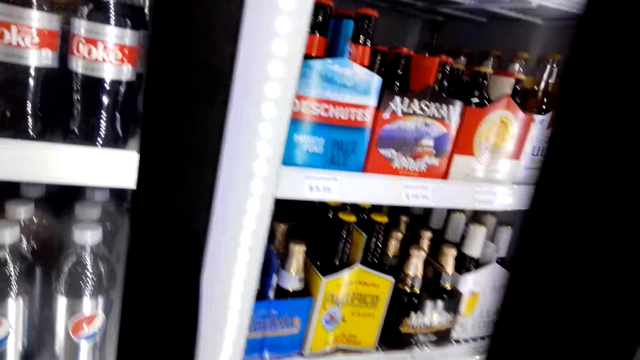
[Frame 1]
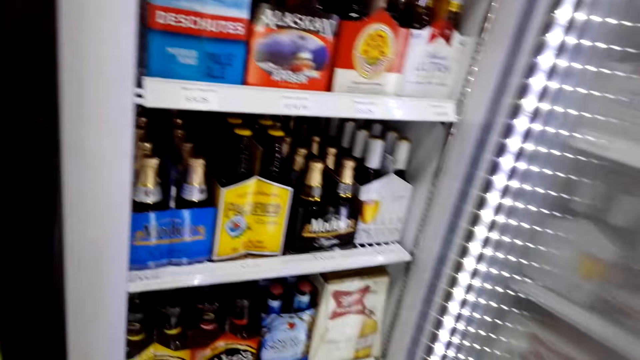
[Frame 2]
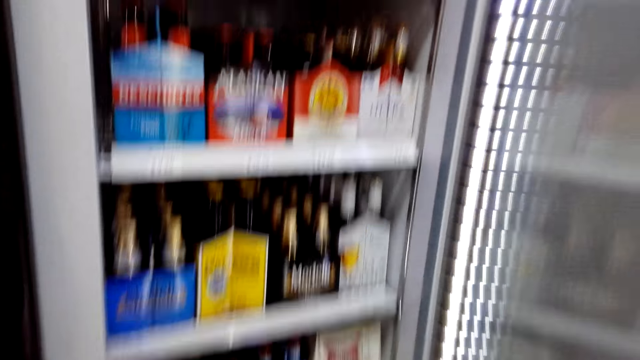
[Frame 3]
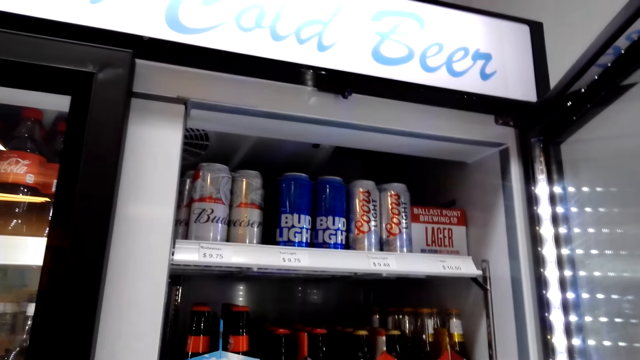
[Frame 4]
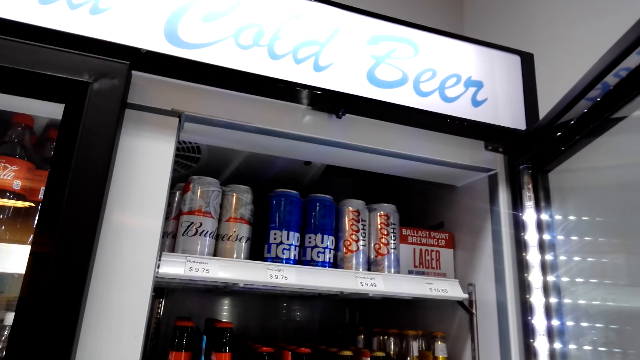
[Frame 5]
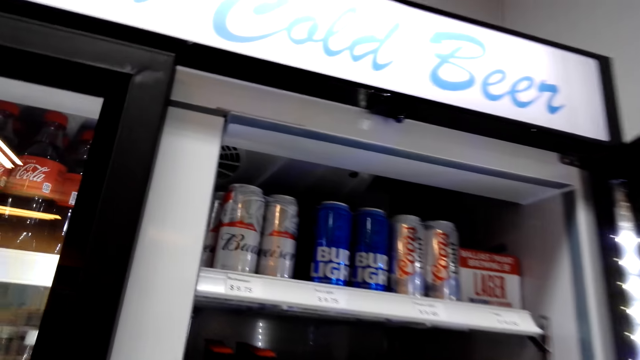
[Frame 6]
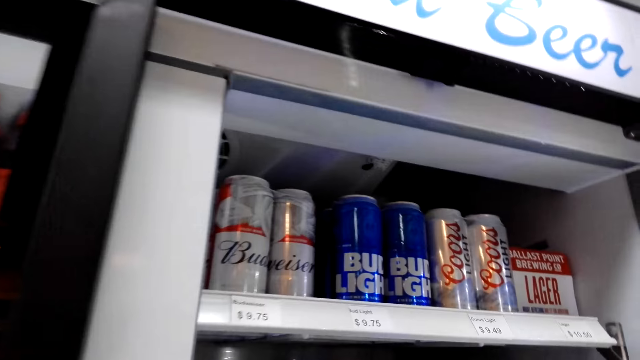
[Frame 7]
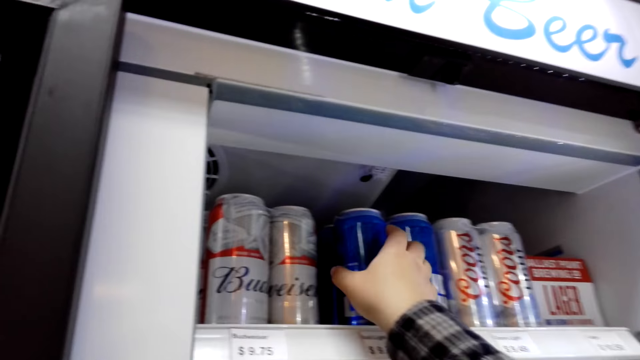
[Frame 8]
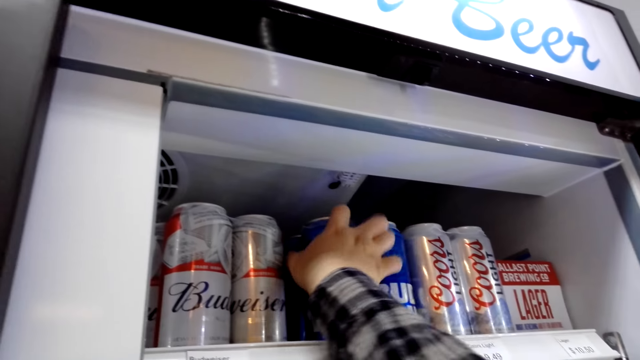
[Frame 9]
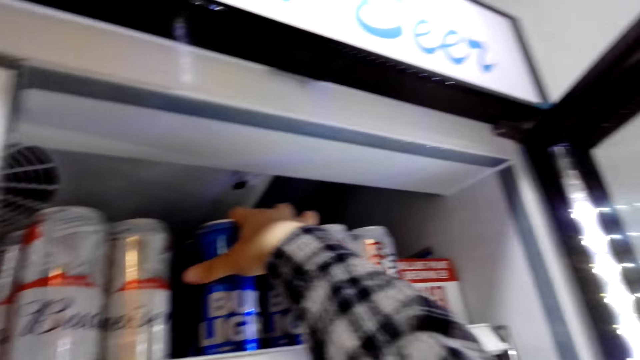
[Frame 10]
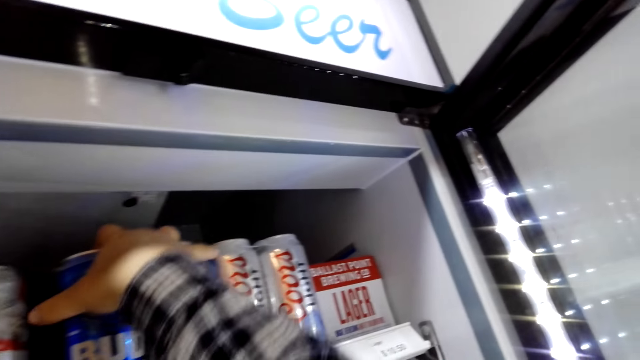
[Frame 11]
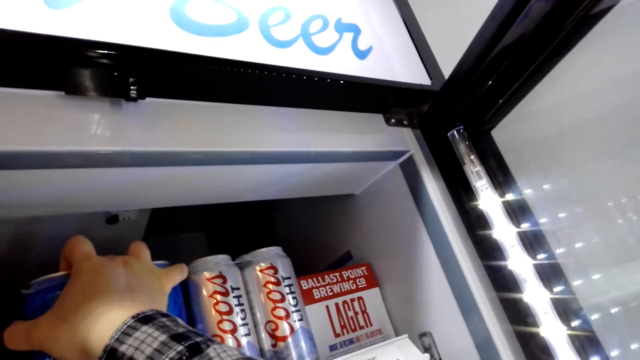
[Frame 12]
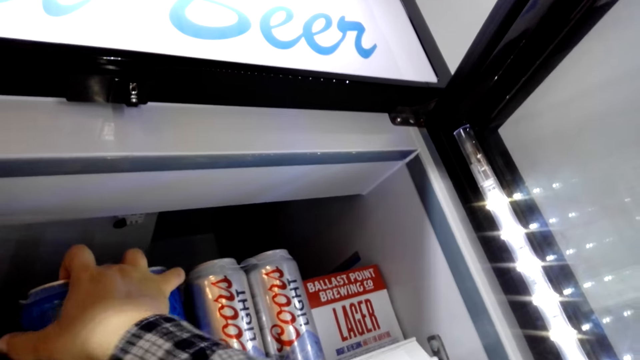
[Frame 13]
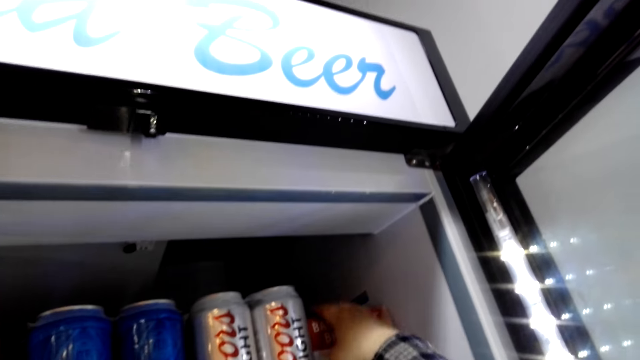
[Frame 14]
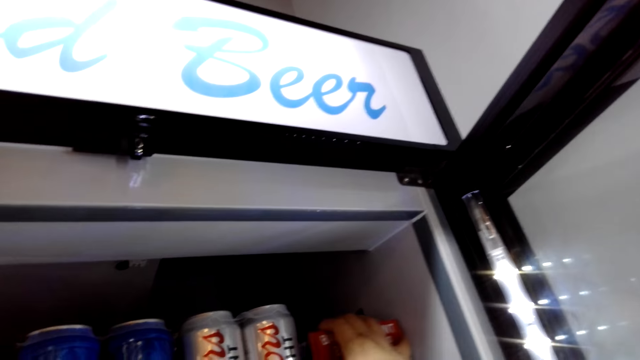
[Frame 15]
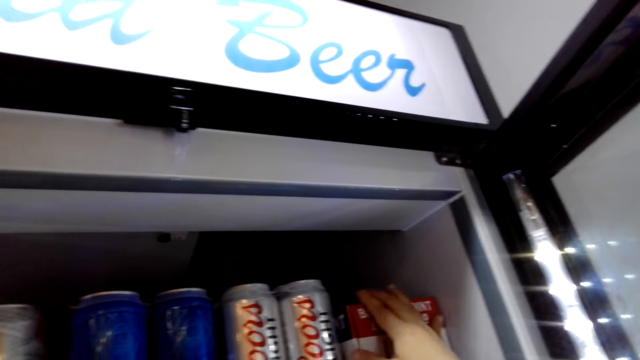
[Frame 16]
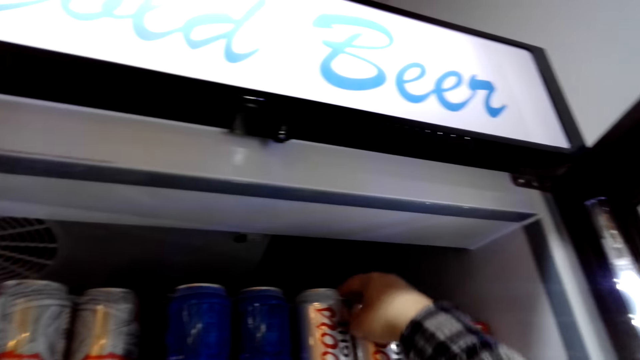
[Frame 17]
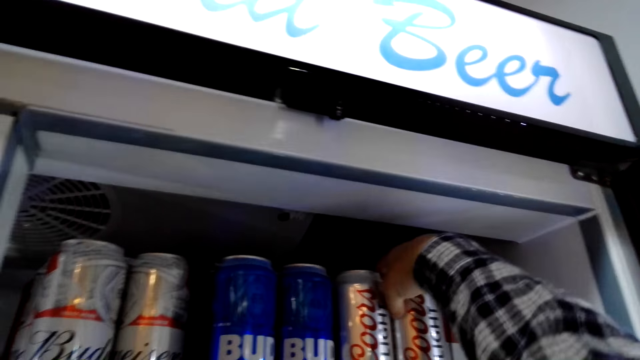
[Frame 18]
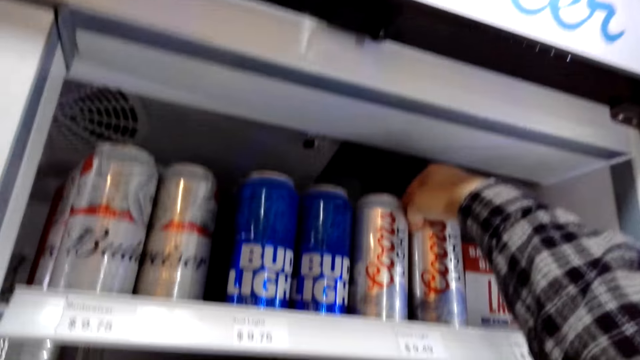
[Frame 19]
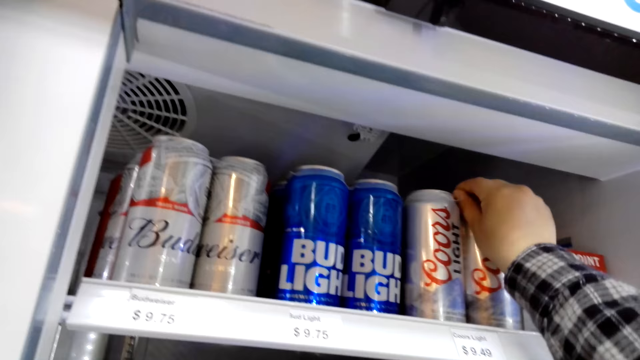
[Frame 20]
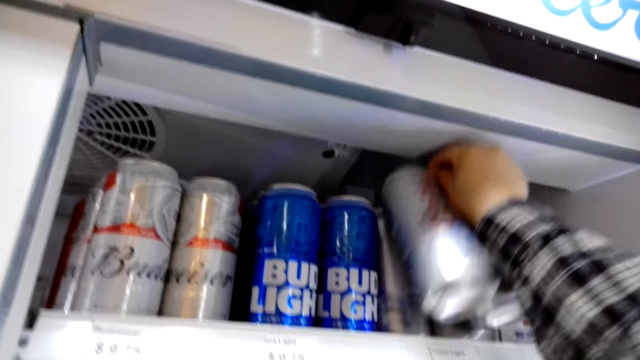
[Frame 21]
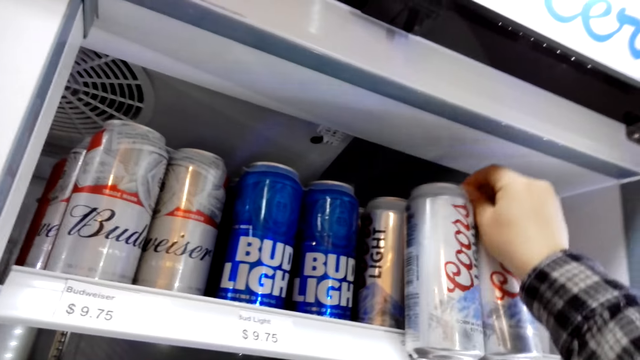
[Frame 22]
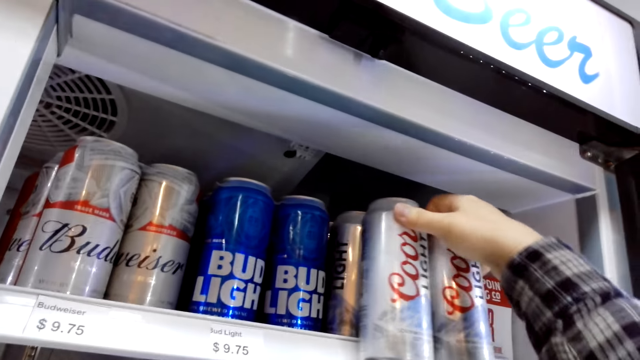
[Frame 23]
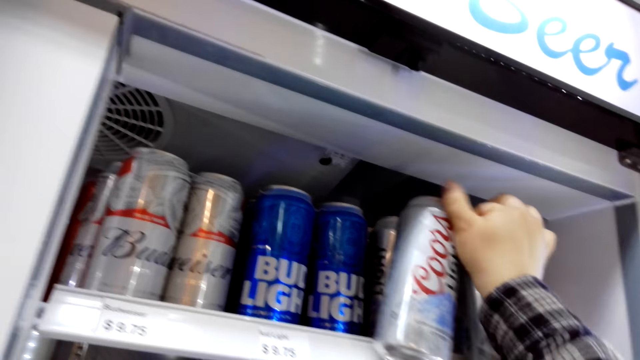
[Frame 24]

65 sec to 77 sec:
The camera wearer opens the fridge. They pick drinks. They touch cans of Blue Light in the fridge. They touch a box of lager. They pick cans of Coors Light beer.

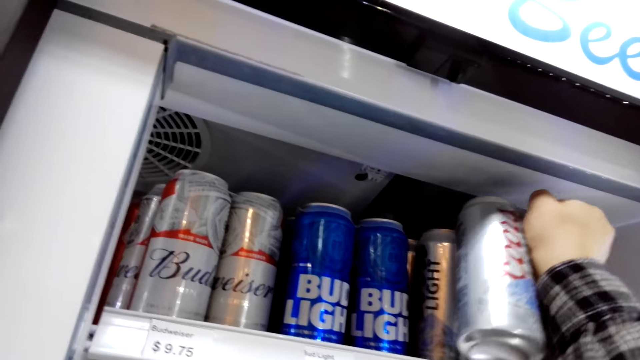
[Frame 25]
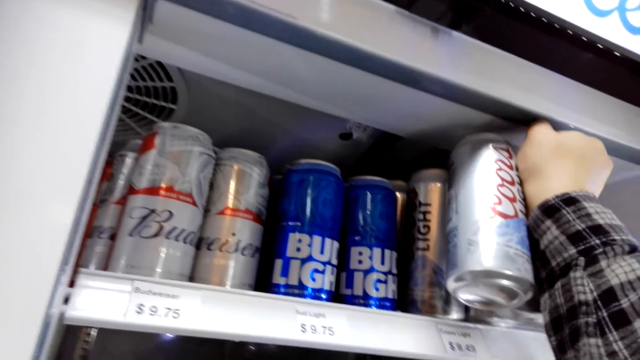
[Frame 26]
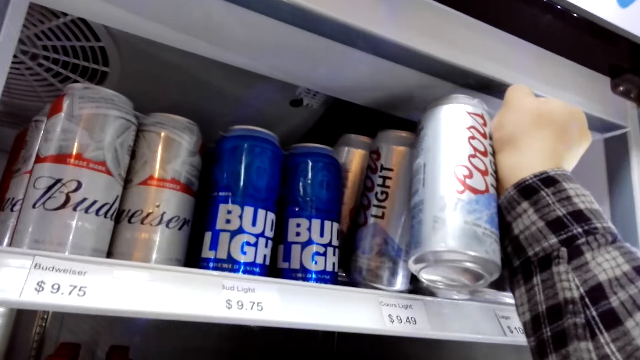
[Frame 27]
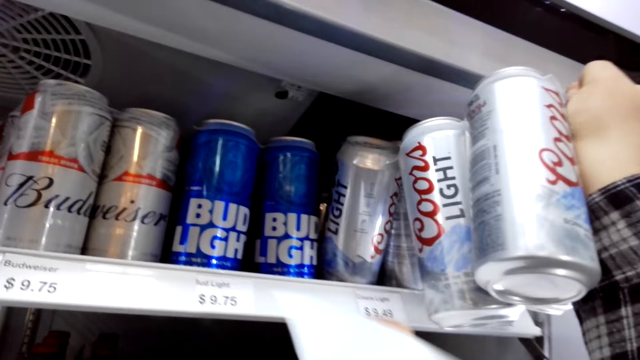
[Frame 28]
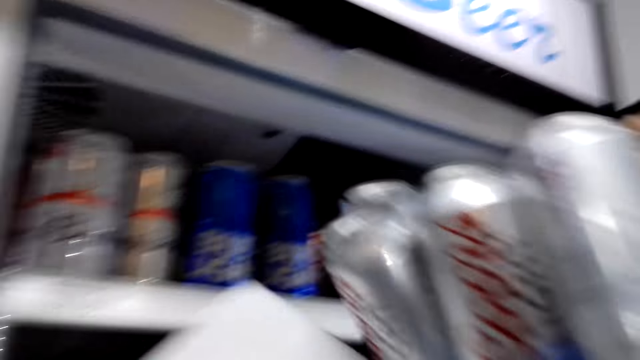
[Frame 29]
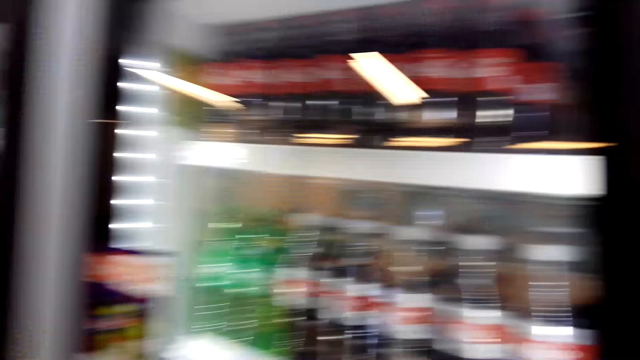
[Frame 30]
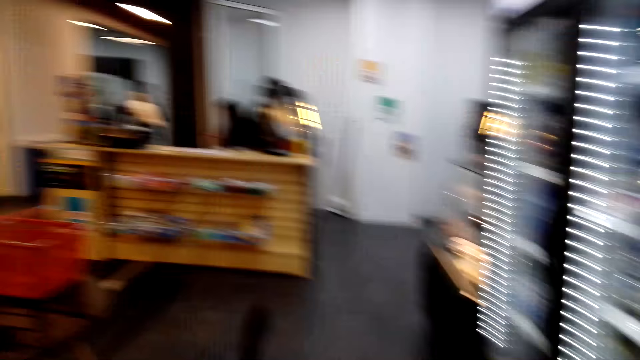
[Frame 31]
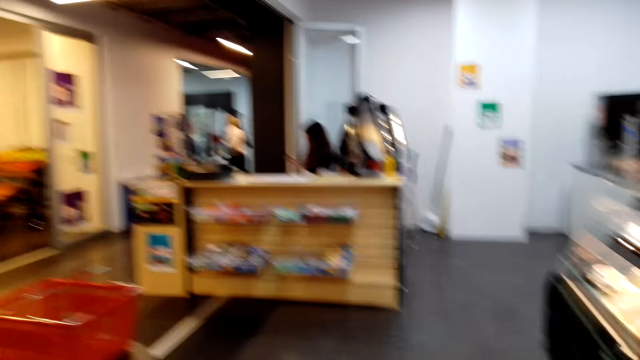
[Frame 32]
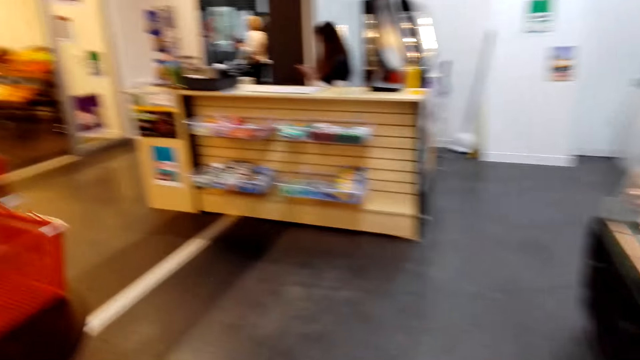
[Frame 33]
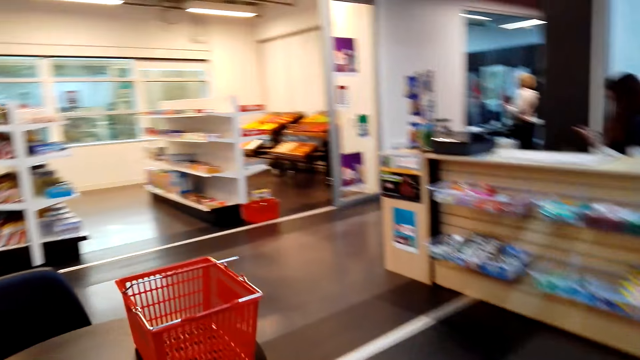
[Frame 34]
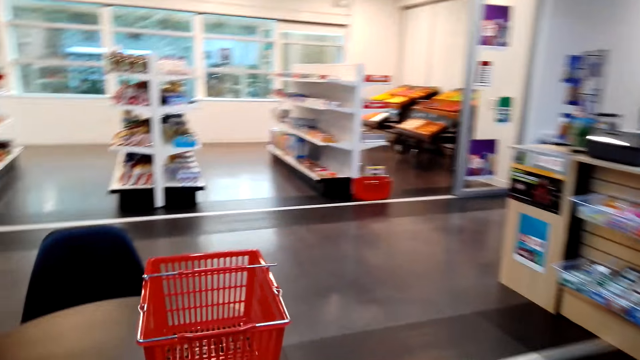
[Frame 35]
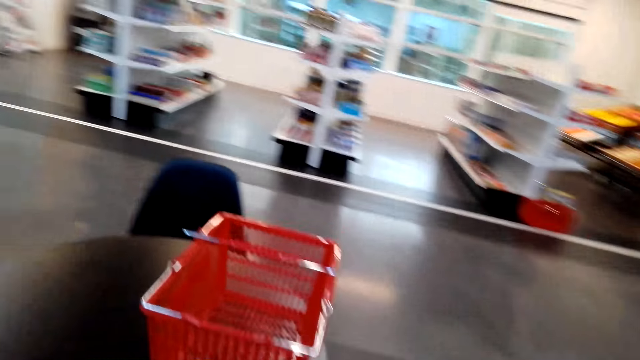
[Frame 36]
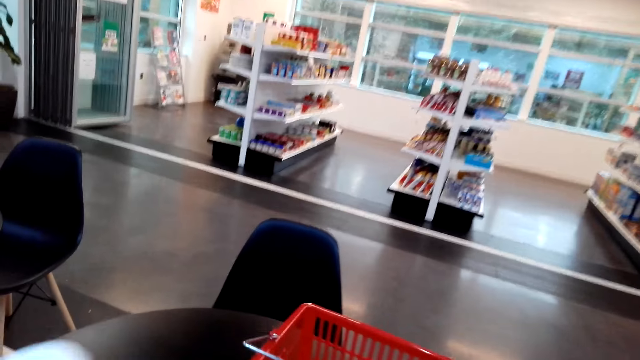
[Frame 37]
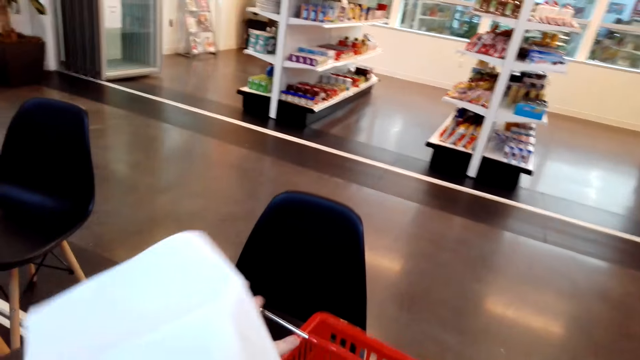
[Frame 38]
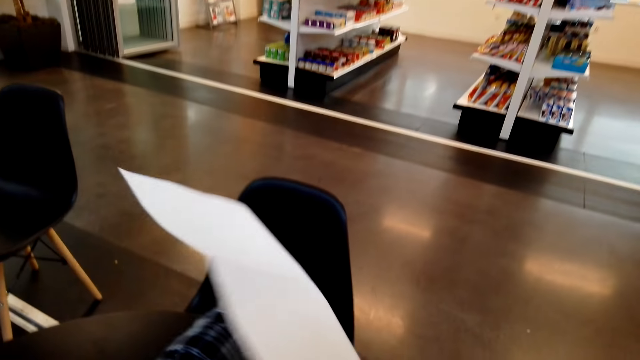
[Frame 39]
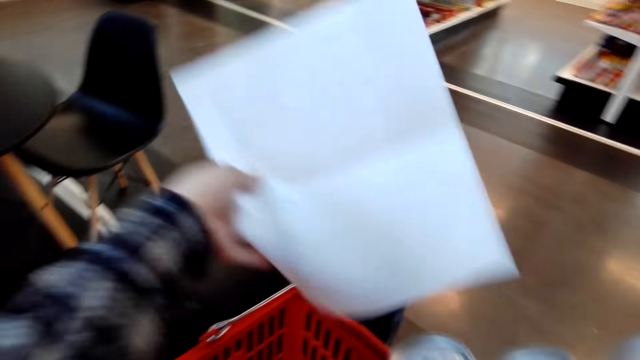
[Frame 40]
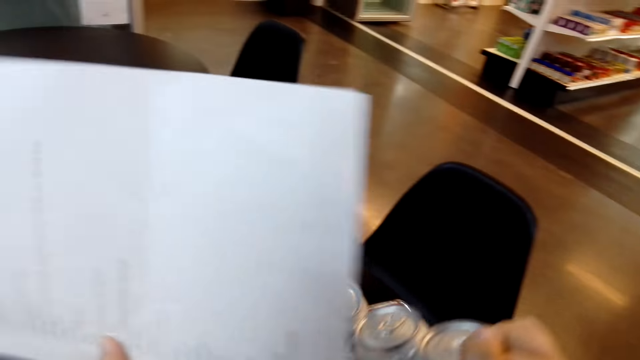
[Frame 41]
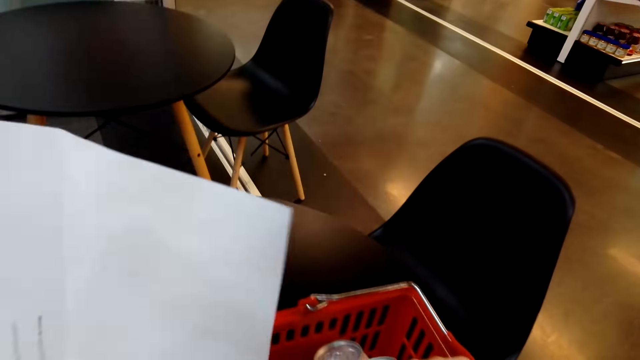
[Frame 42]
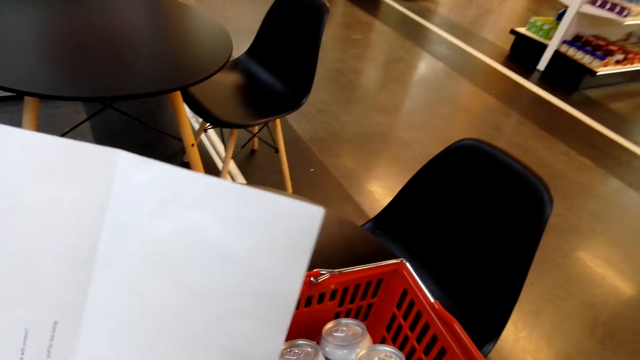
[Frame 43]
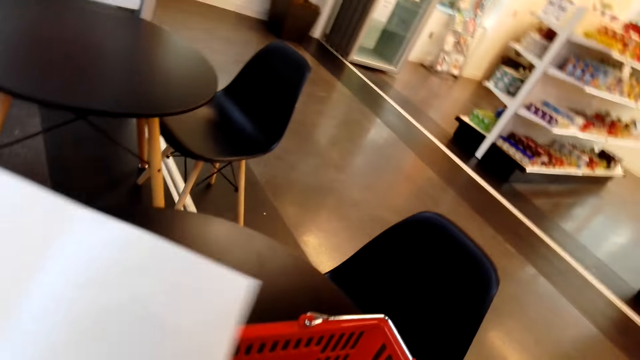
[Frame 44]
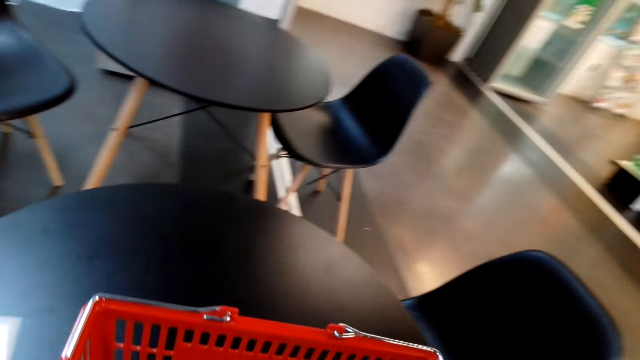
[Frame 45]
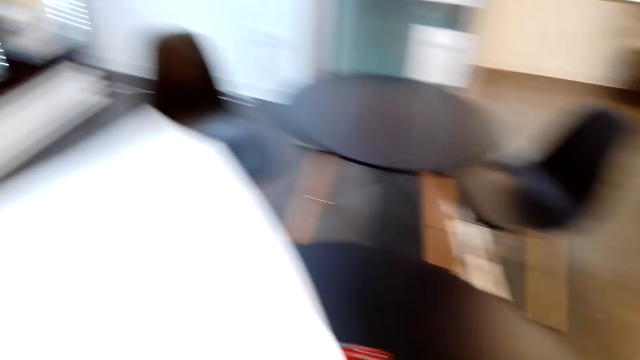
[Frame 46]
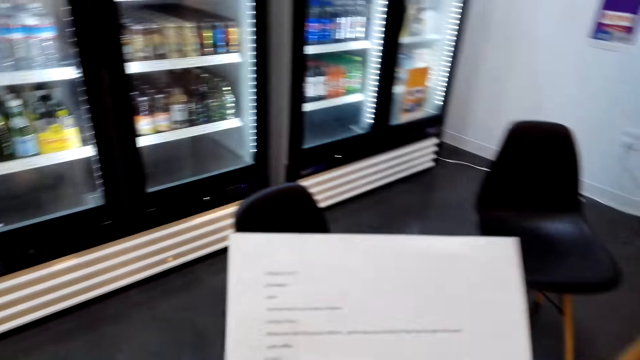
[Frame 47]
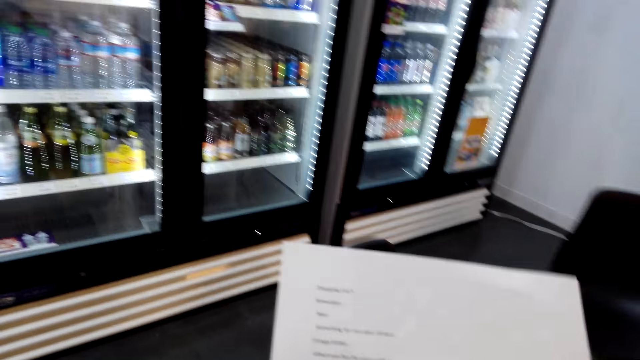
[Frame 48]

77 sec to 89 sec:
The camera wearer walks to the table. They put the drinks in the basket. They check the sheet of paper.
